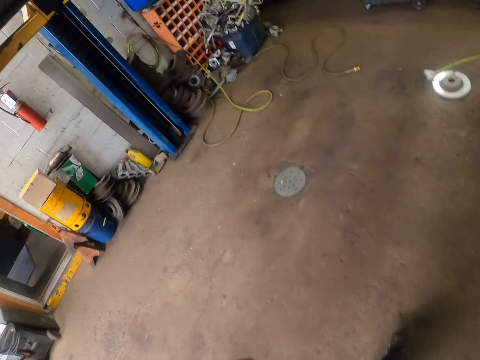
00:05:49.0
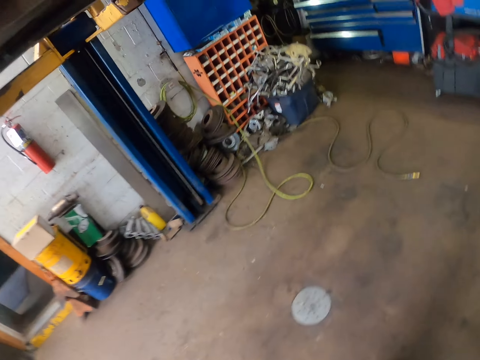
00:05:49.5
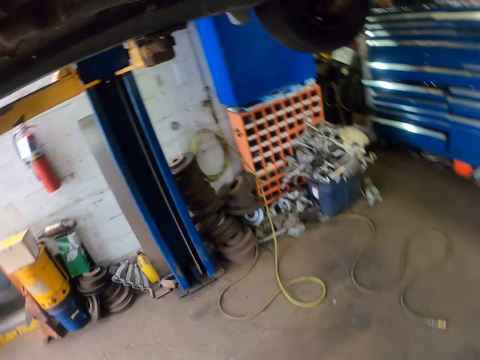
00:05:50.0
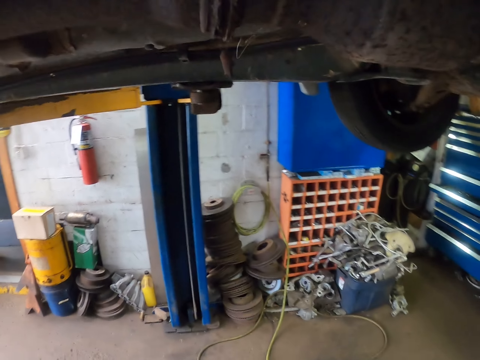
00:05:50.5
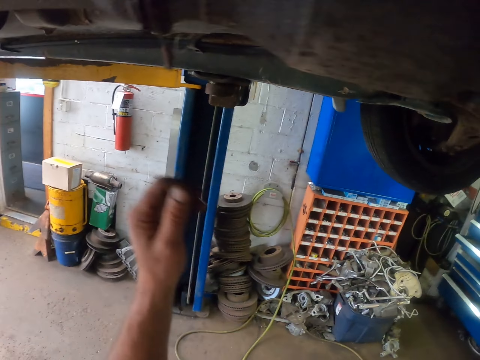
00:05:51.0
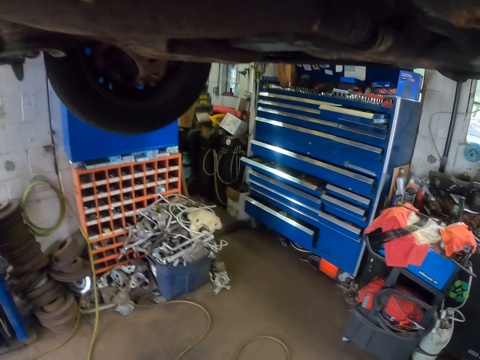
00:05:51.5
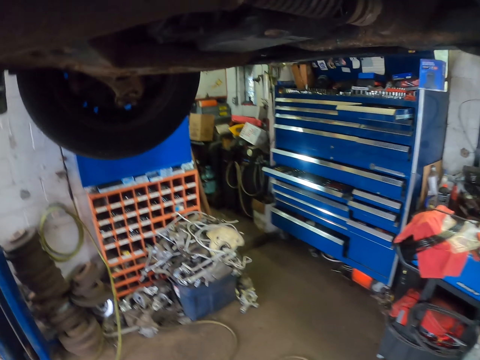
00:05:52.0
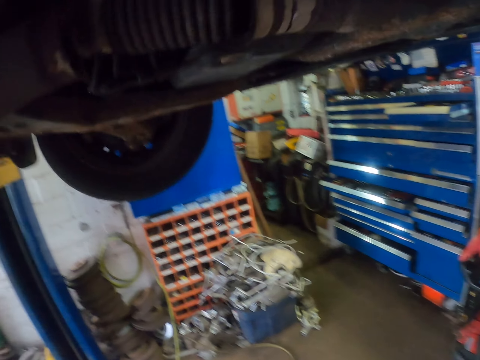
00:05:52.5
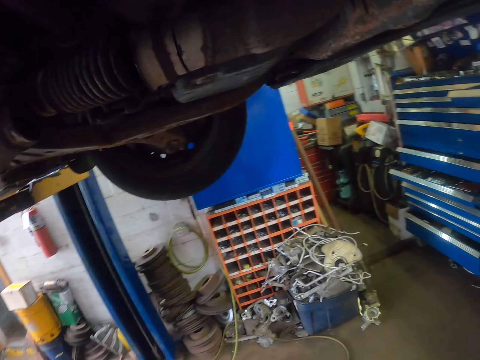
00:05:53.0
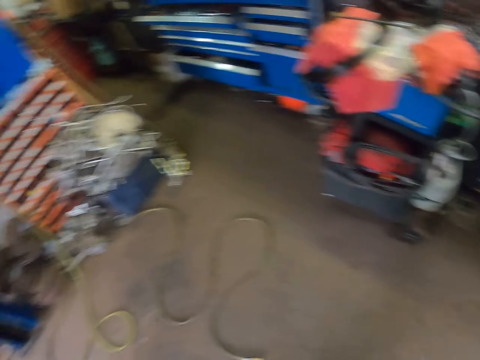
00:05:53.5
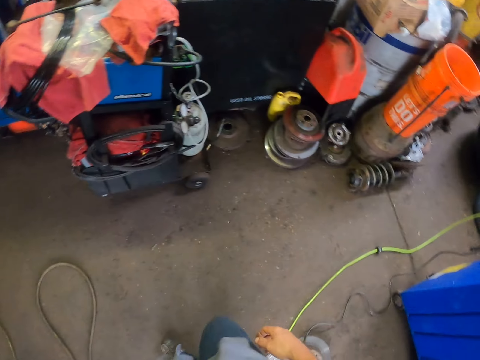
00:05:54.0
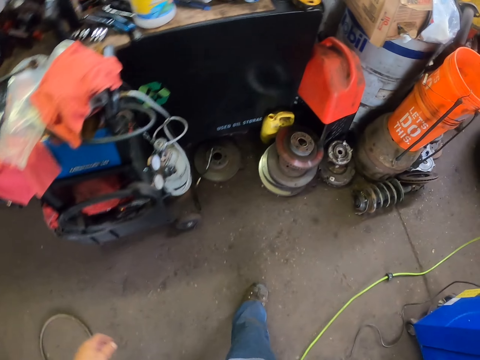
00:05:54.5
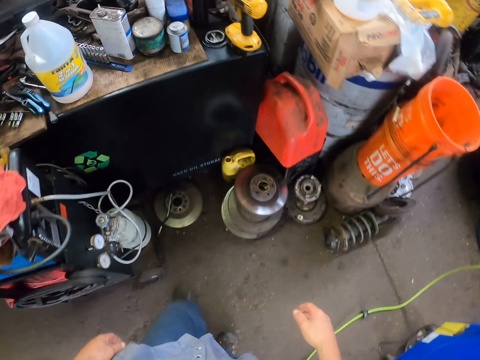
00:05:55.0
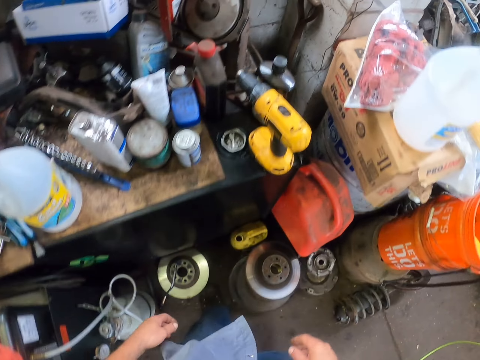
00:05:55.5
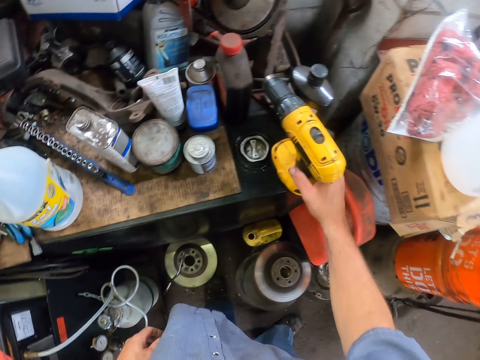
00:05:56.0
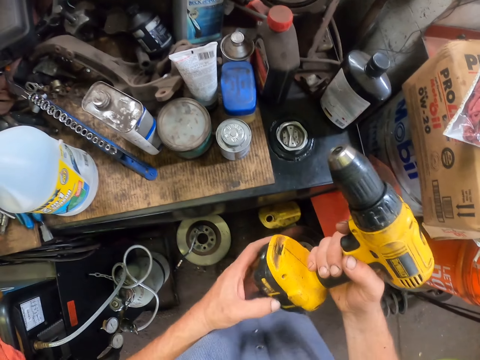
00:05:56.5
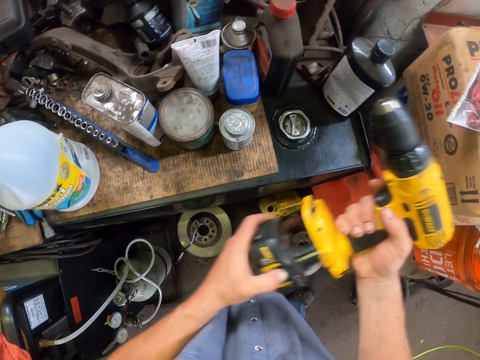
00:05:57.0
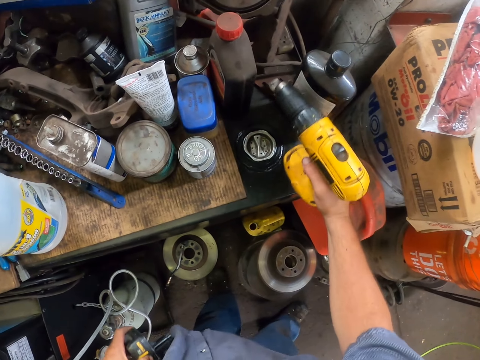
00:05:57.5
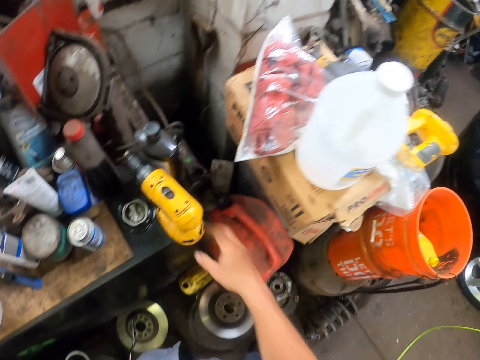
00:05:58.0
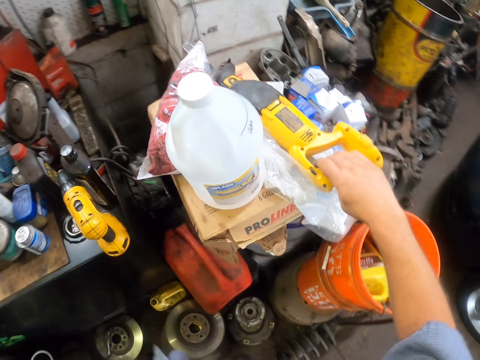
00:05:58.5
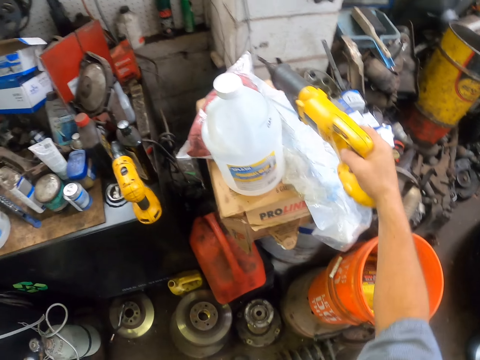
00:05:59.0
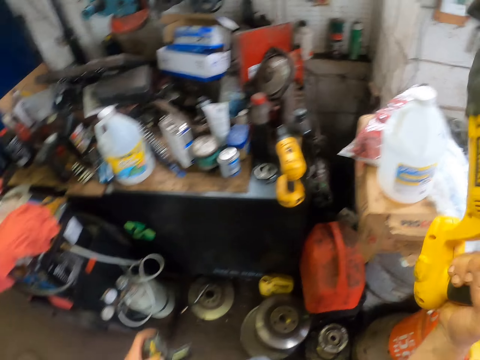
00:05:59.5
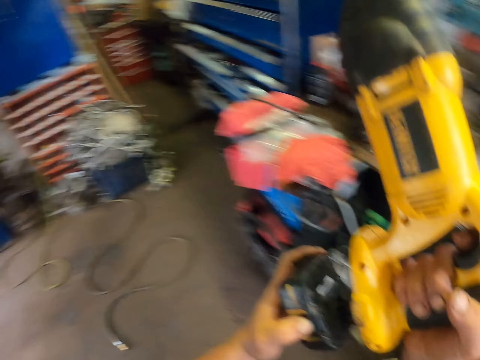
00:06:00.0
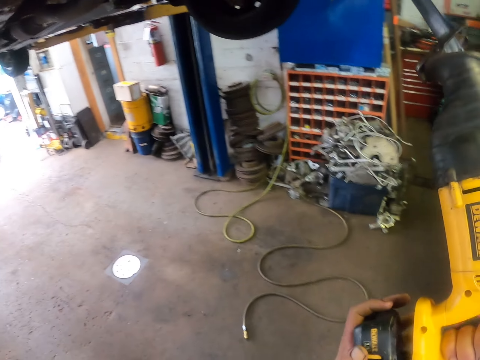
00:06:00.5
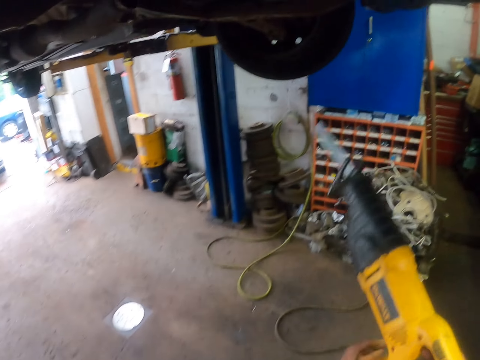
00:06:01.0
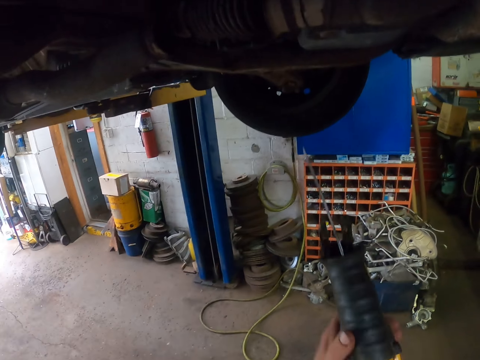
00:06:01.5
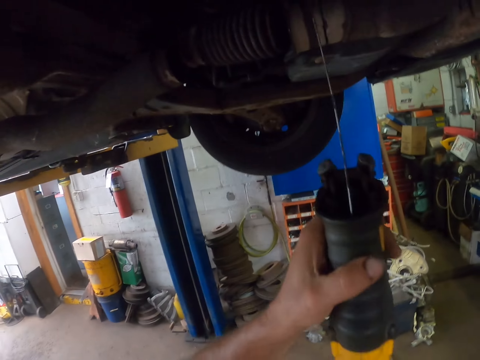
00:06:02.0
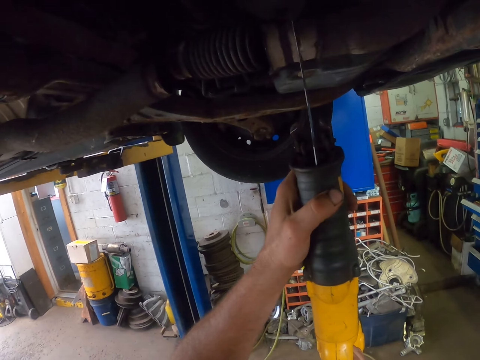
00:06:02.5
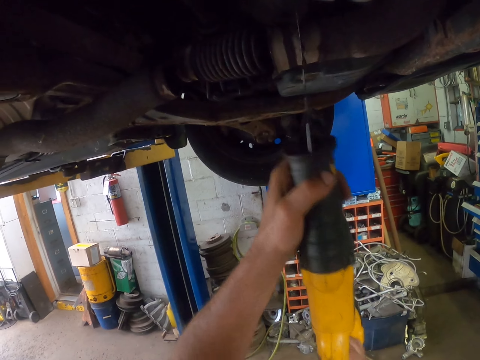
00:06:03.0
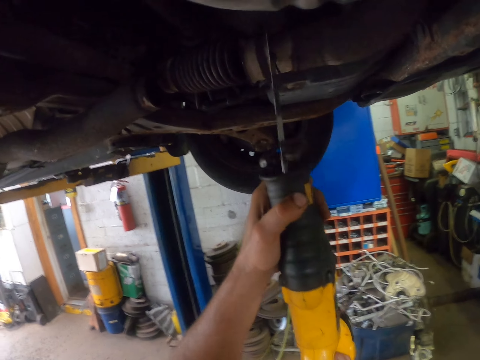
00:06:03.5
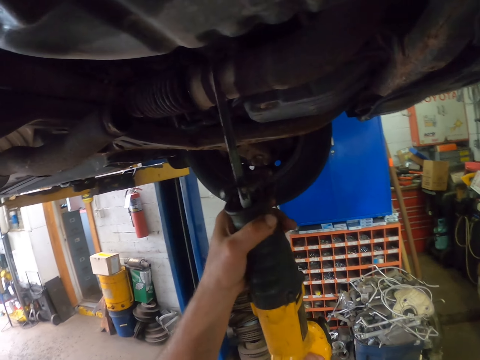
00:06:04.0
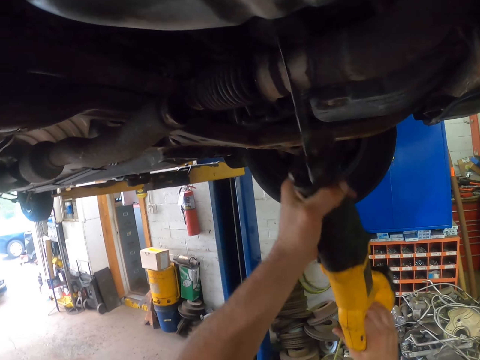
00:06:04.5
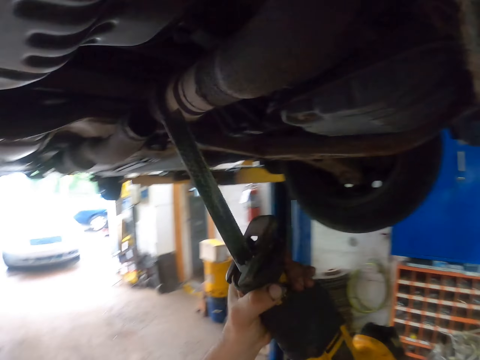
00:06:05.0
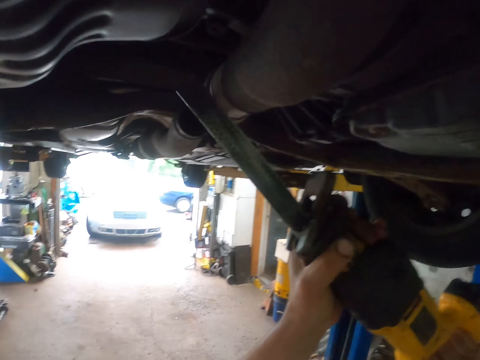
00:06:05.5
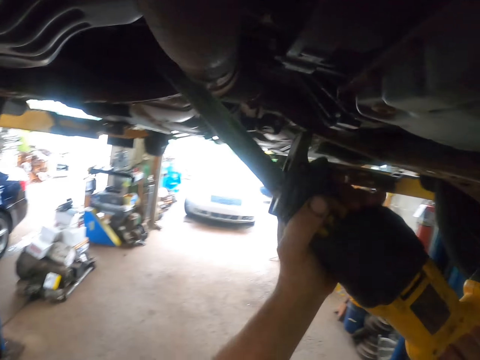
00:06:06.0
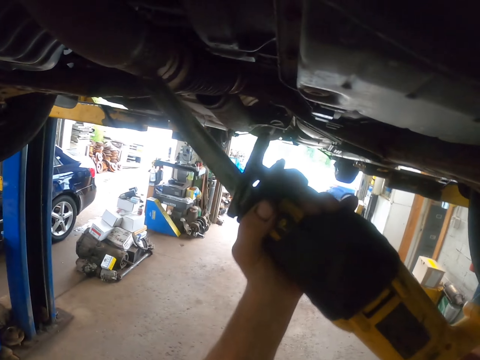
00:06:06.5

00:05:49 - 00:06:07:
The camera wearer walks ahead. They lift the right hand. They look around. They walk ahead. They pick up a hand drill or driller. They hold the driller with both hands. They remove a battery or bottom part on the hand drill. They place the driller on the table. They pick up a reciprocating saw. They pick up the driller with the right hand. They connect the battery on the reciprocating saw. They join the bottom part to the driller. They cut a metal under a car. They place the driller on something. They move around the driller on something.

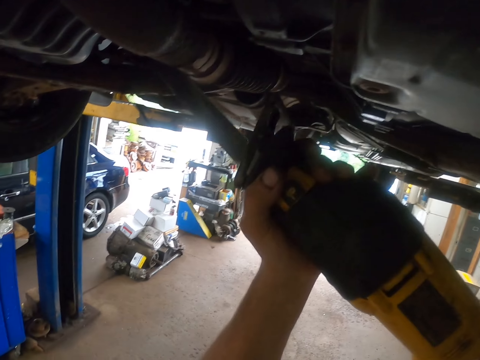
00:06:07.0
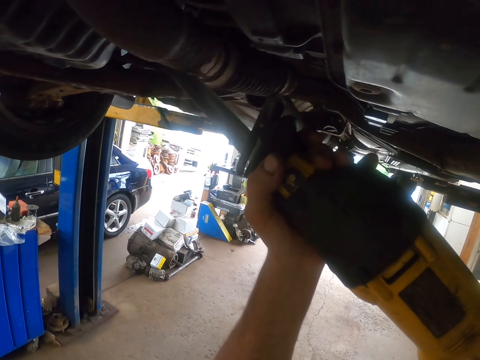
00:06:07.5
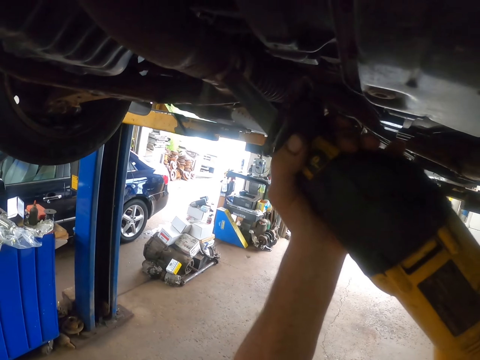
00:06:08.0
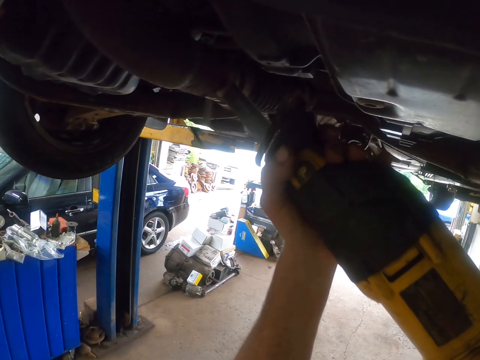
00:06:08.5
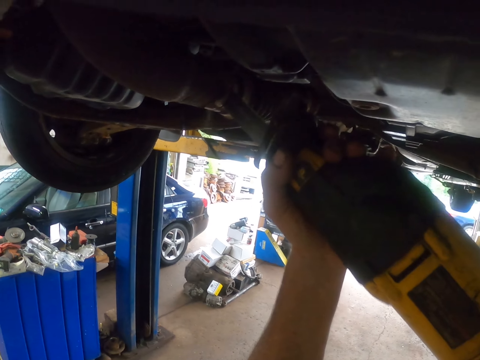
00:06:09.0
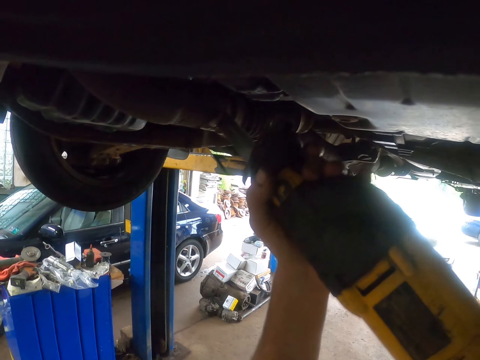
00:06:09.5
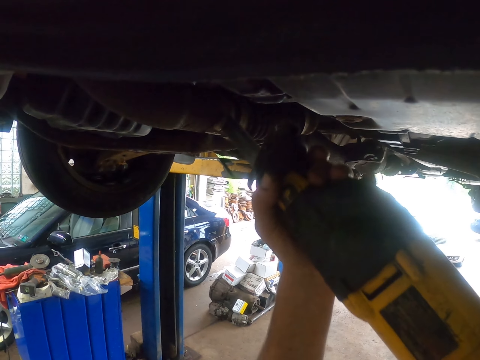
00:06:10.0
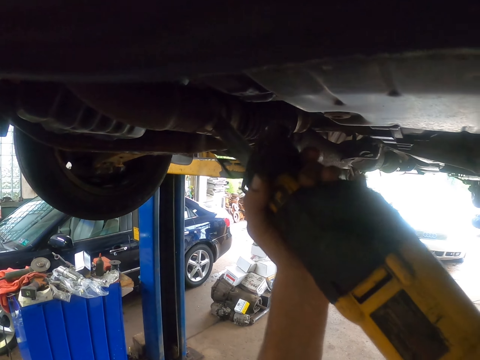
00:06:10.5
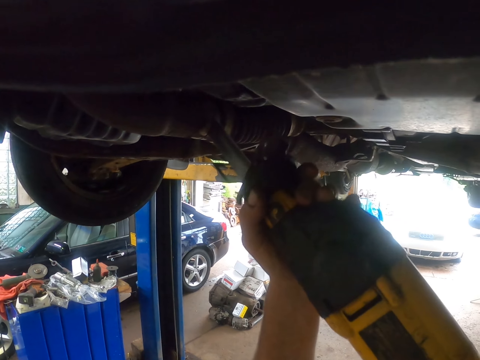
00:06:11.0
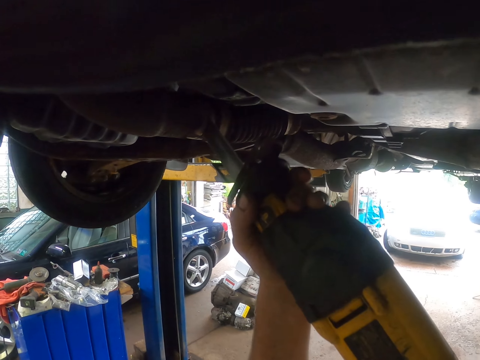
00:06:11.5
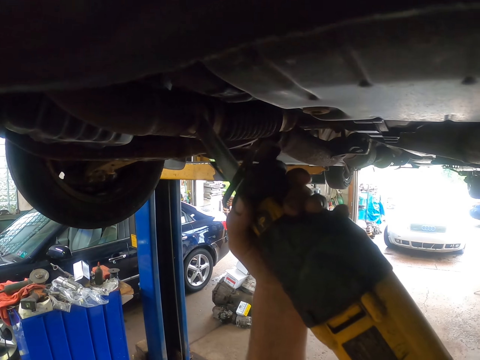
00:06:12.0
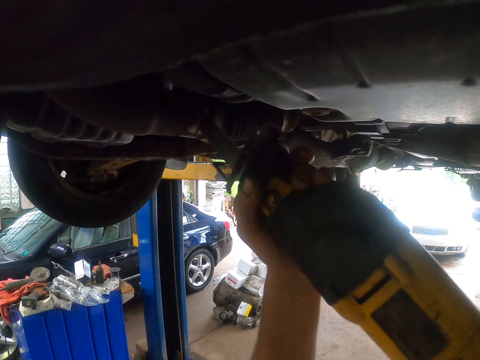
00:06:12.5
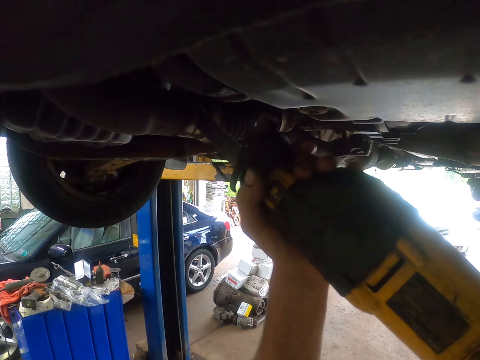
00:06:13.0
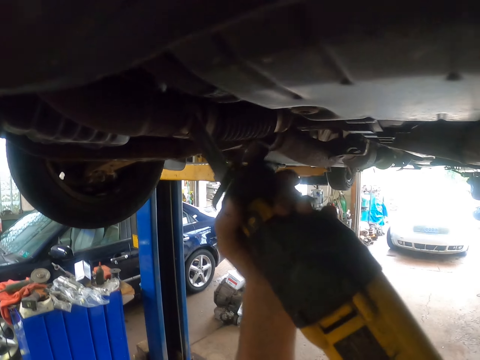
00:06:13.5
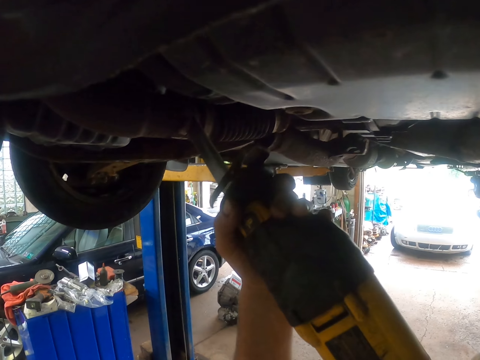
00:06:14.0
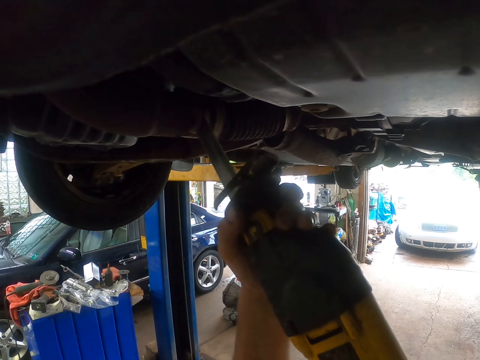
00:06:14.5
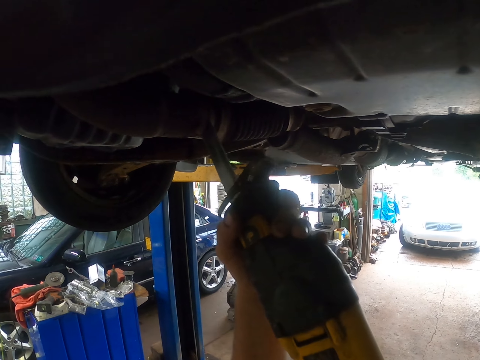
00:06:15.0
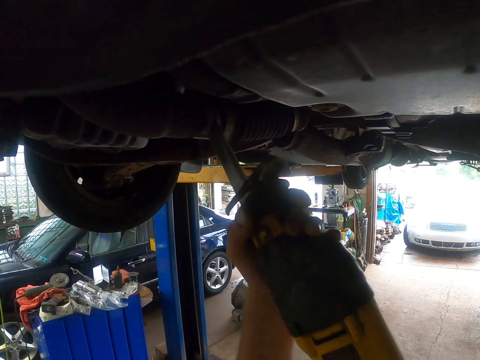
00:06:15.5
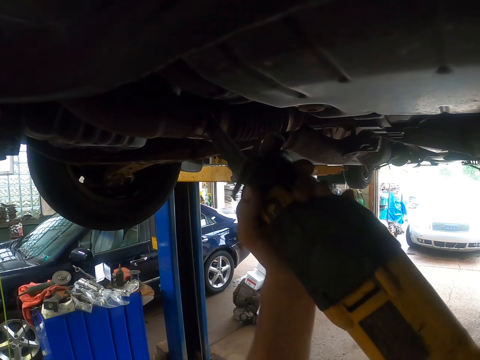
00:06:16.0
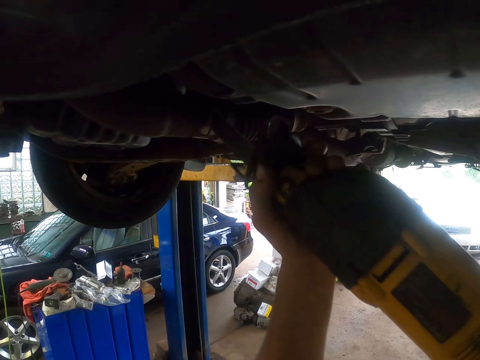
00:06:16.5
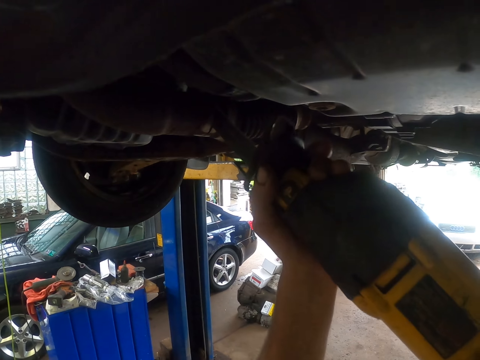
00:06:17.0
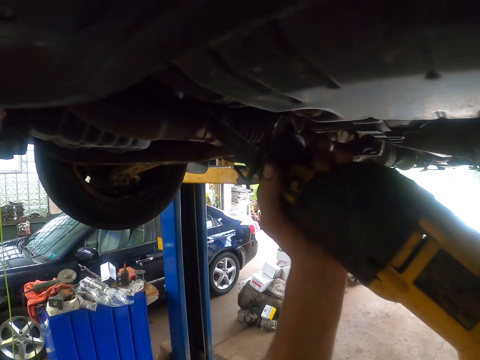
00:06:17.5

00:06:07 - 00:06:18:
The camera wearer looks at the driller repeatedly.
